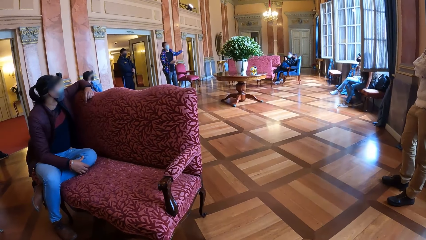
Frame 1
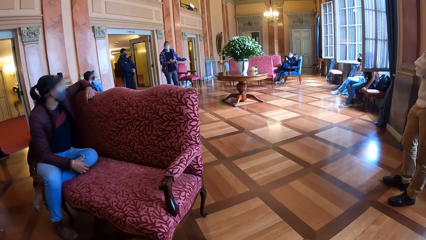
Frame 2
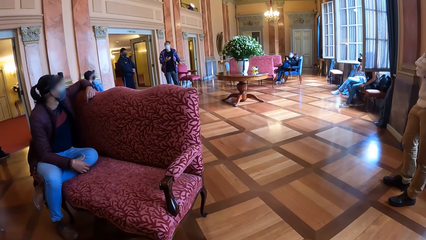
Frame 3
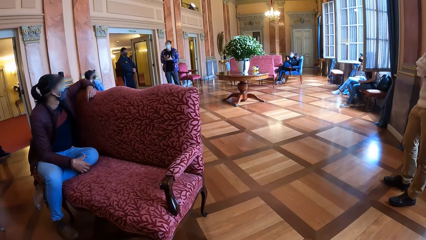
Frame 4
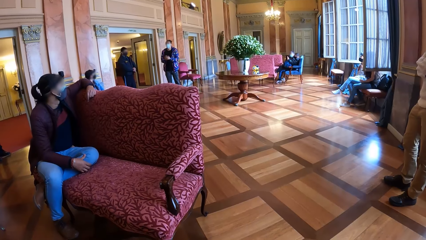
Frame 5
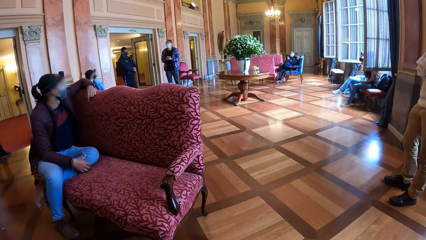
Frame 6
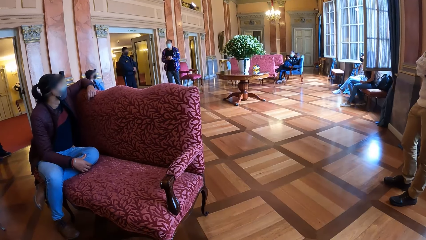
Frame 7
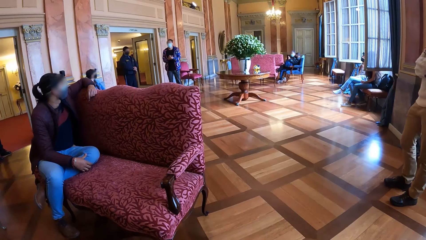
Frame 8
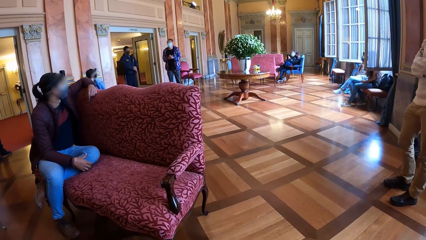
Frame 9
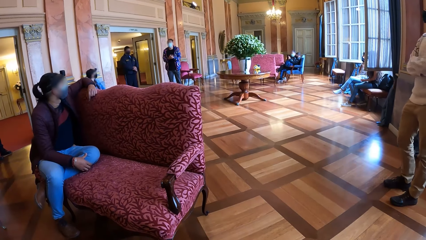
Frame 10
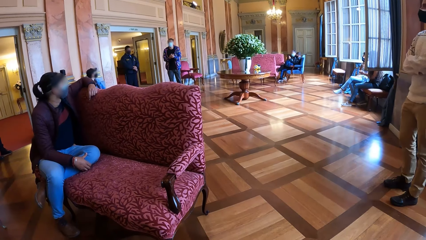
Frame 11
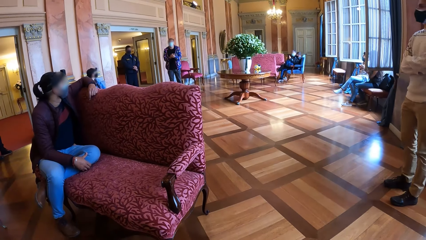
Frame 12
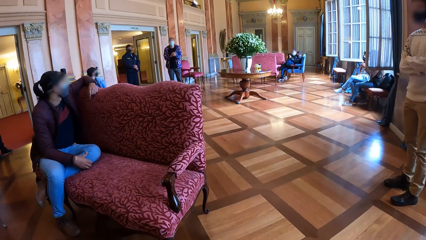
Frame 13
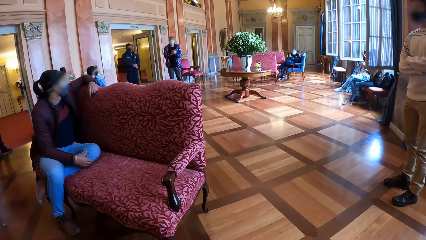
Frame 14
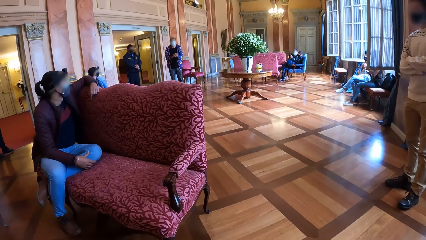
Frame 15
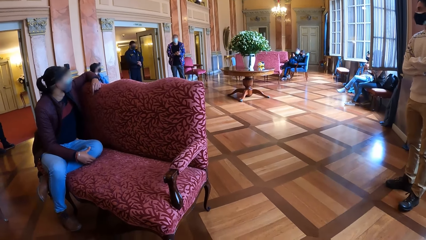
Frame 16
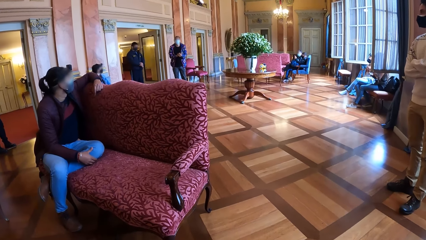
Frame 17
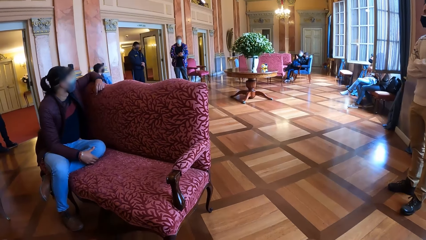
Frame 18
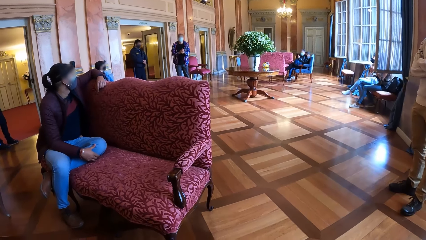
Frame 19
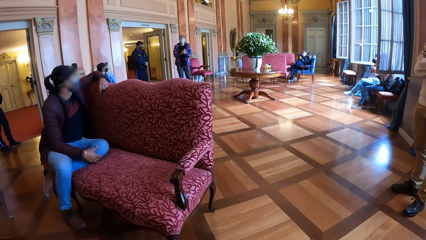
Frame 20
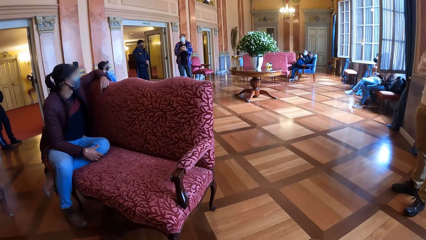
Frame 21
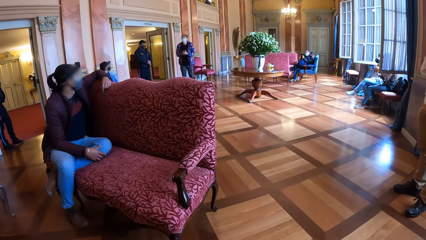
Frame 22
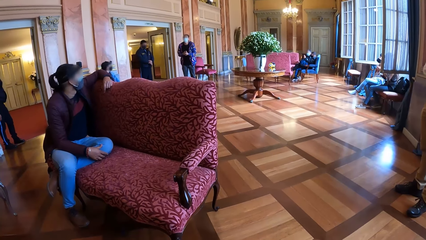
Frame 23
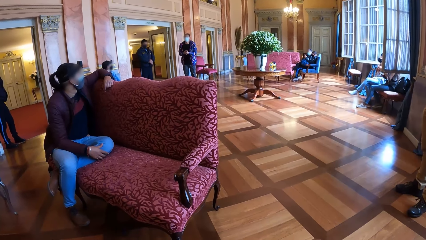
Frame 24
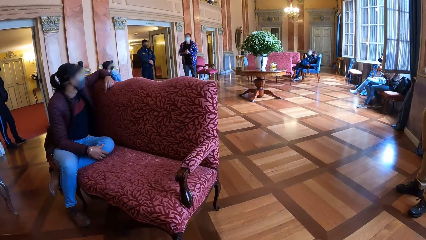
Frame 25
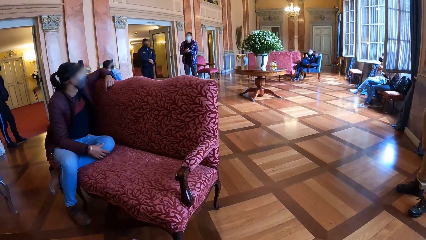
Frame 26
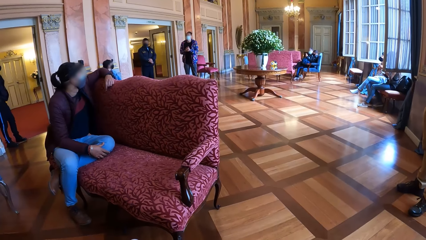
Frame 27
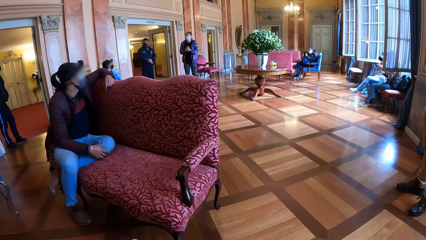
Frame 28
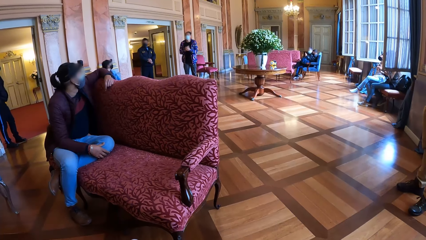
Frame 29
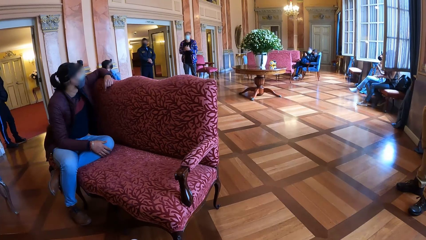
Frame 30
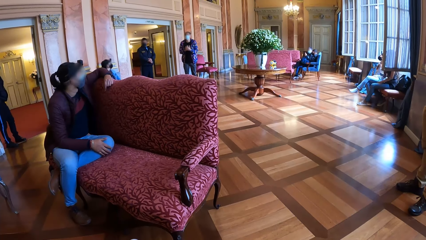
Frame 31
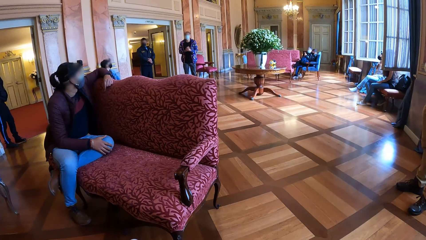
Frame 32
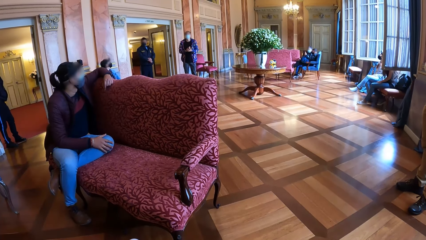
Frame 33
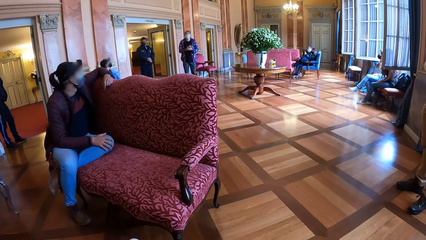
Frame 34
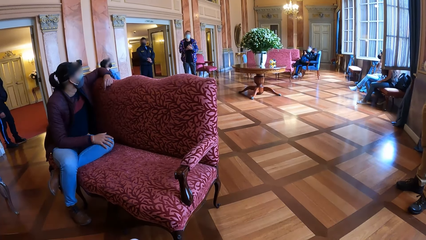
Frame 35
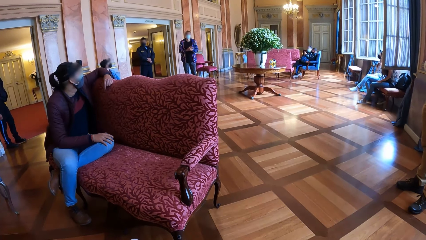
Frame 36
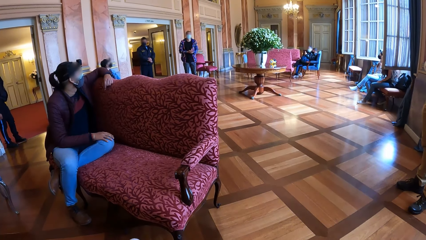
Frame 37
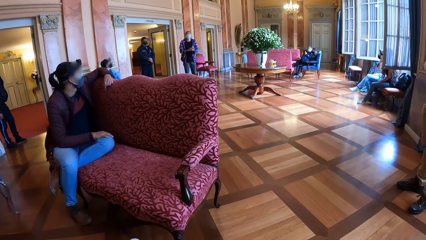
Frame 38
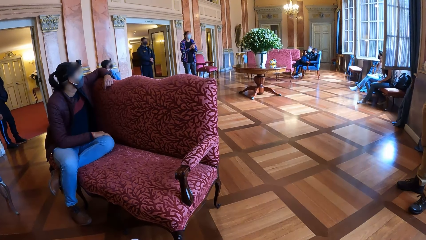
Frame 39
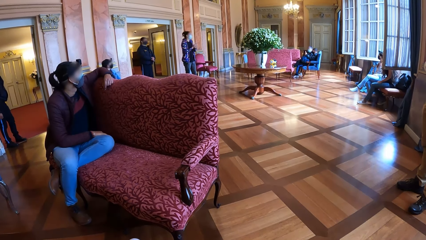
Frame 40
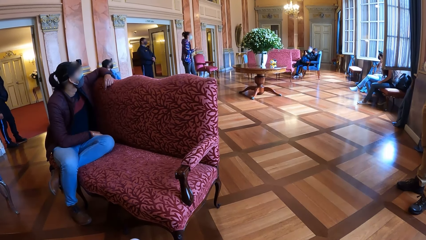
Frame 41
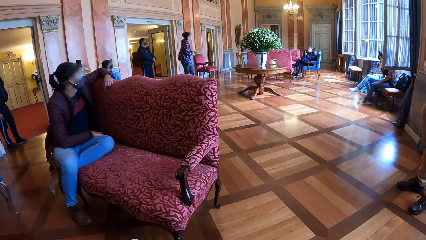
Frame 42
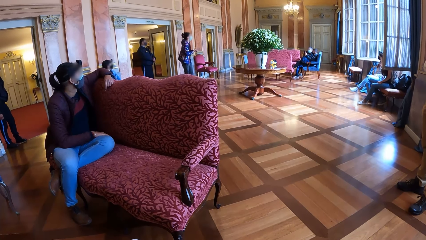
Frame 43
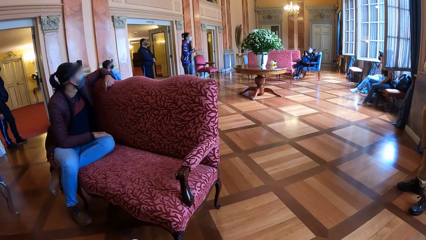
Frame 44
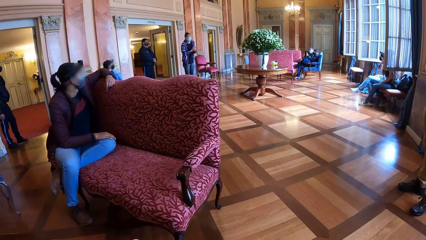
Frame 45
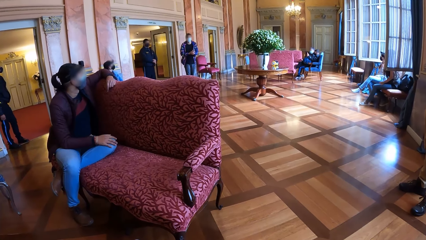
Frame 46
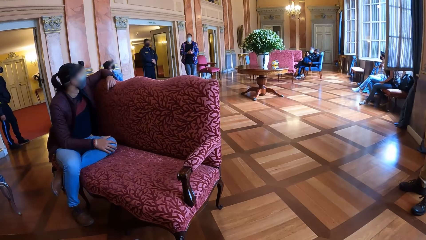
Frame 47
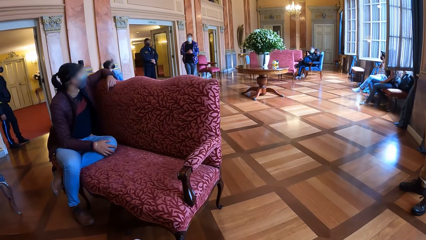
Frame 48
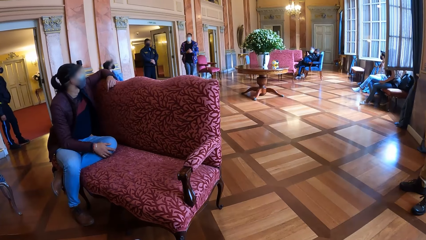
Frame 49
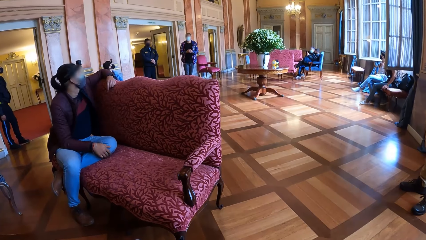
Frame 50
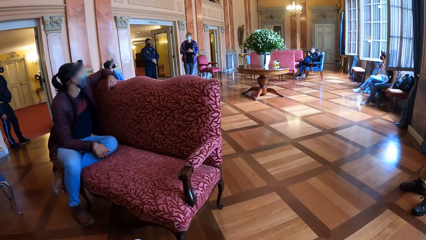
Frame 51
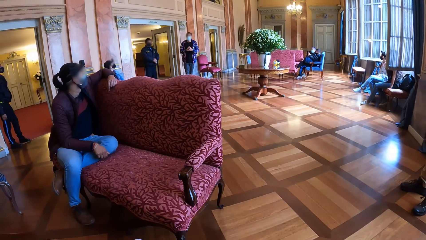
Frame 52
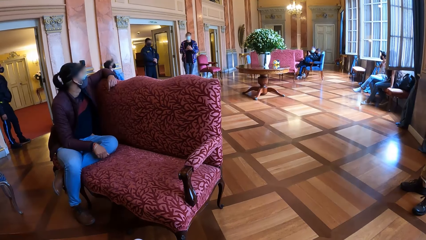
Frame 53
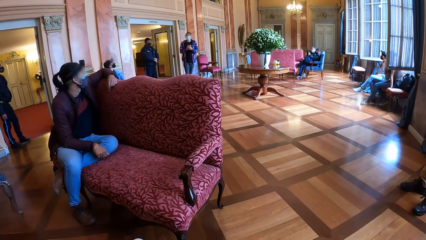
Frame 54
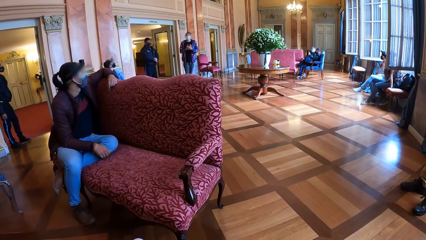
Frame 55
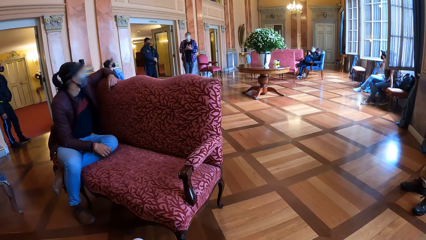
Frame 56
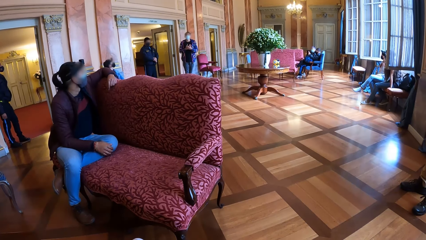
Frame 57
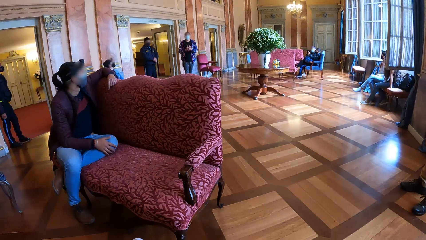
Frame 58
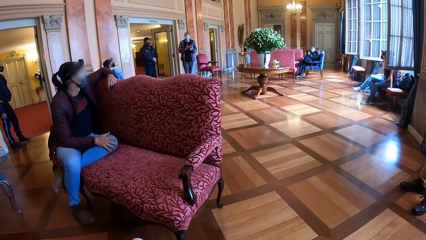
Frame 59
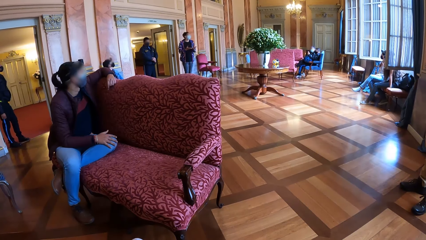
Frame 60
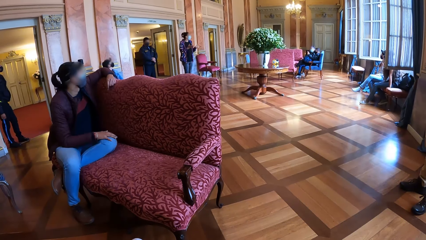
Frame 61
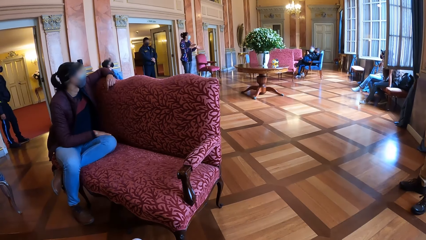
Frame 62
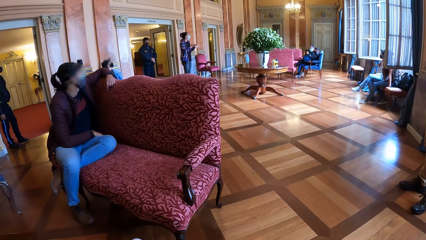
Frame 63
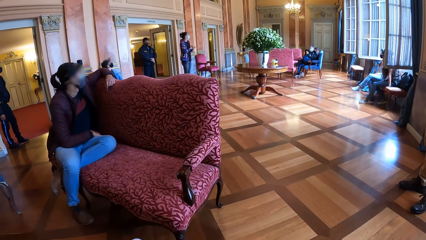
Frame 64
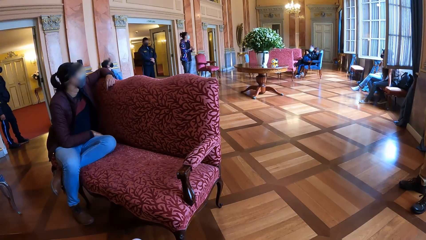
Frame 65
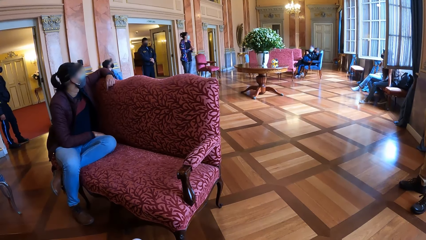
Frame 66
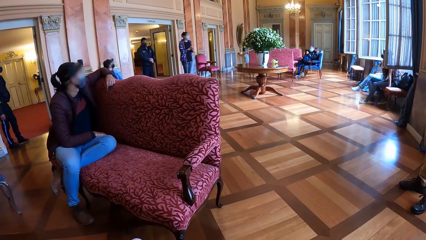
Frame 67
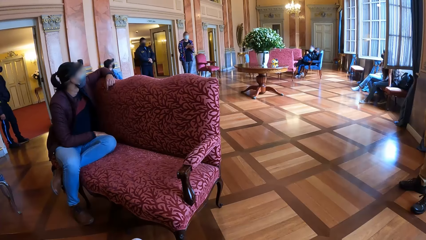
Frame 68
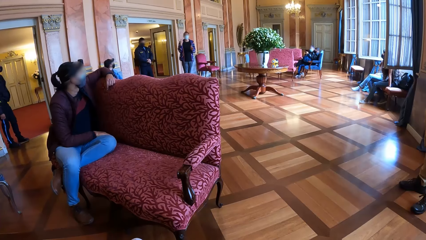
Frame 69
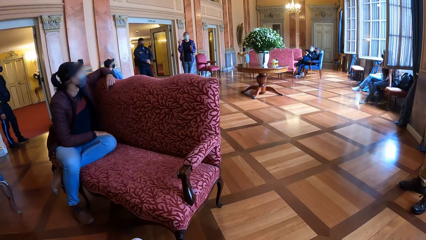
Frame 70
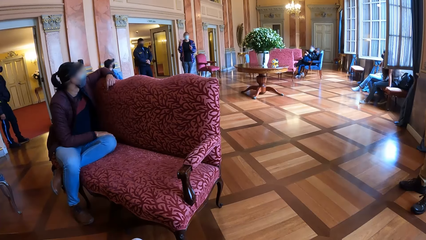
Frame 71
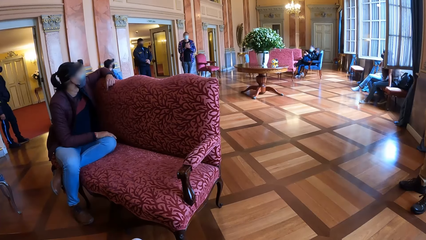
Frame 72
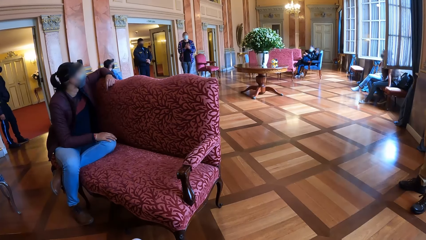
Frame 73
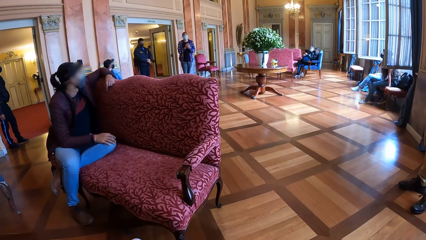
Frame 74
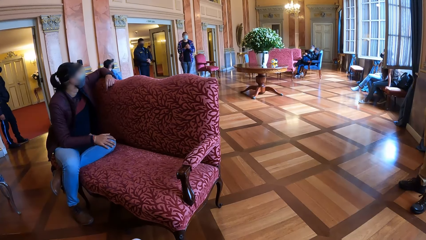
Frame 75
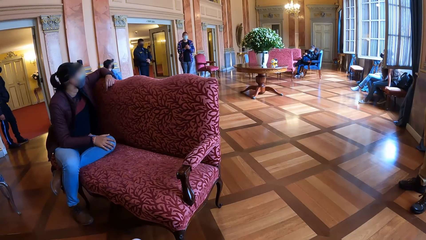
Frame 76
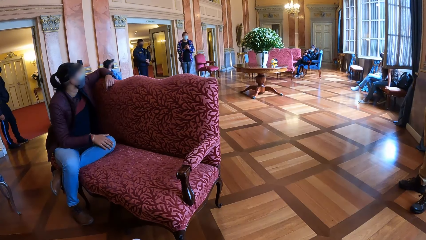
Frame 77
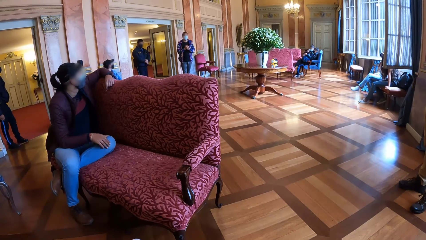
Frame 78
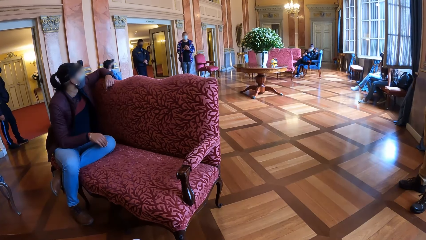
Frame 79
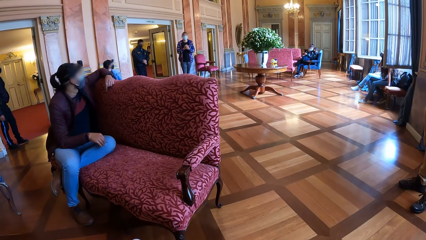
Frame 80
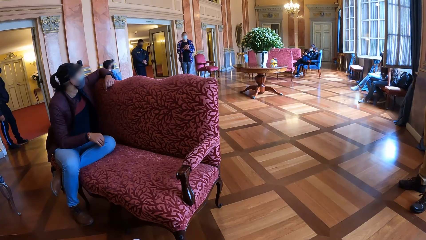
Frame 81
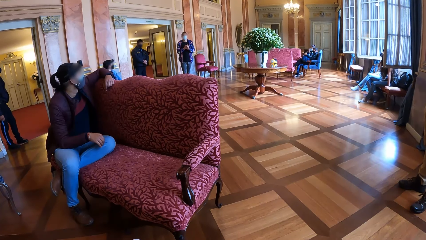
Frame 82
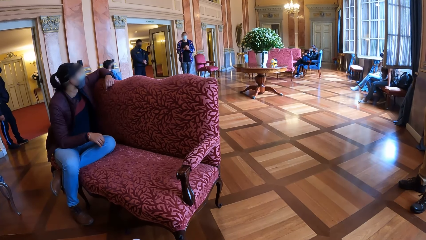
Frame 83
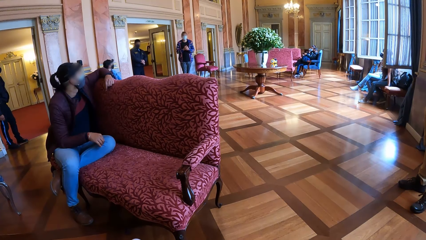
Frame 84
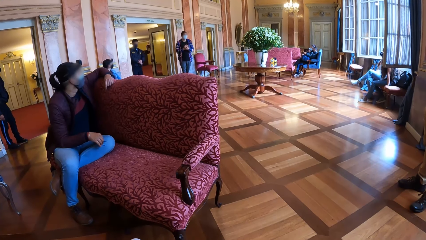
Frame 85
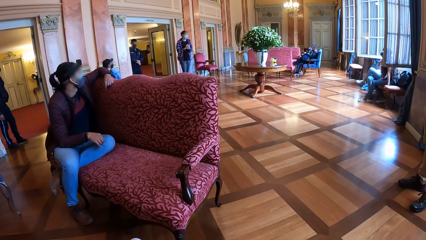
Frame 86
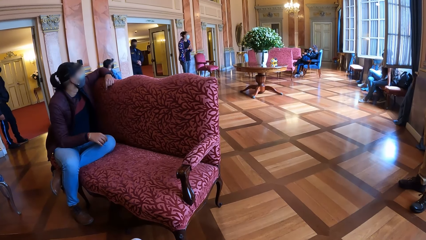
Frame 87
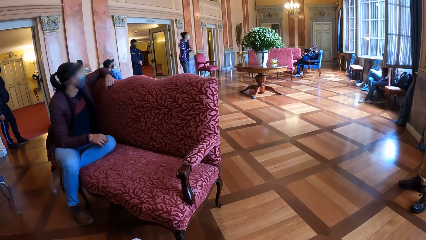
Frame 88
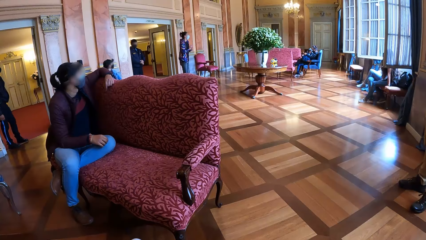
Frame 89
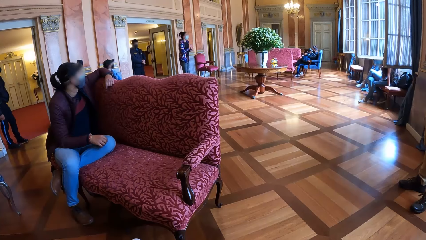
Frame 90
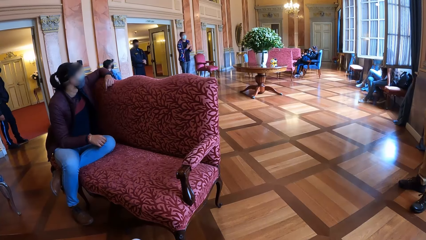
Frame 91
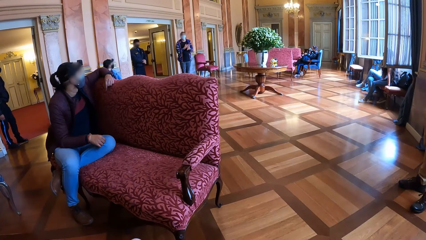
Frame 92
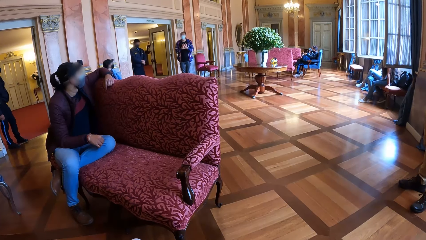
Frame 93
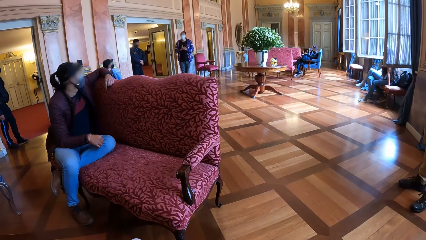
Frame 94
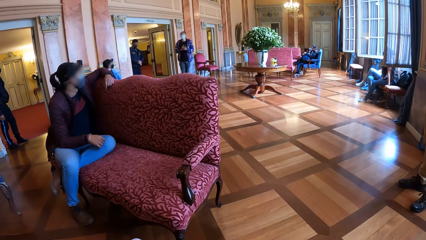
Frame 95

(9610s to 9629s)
Another woman rubs her left lap with her right hand.
